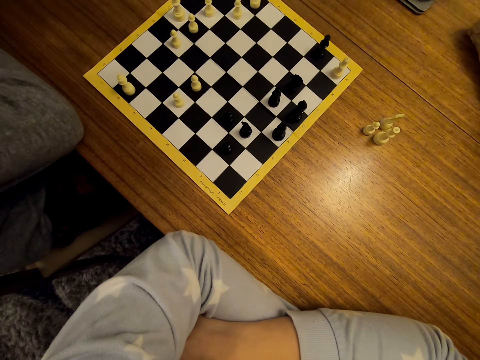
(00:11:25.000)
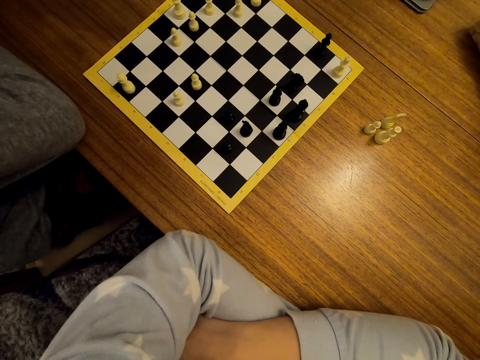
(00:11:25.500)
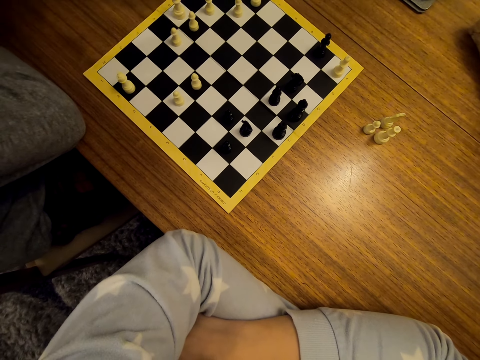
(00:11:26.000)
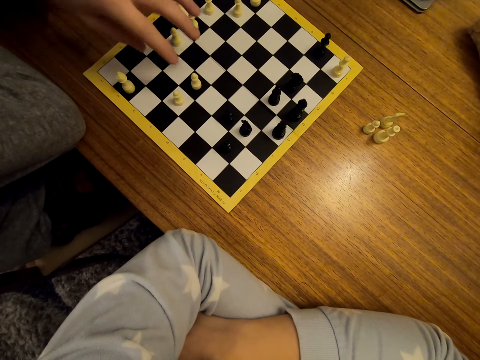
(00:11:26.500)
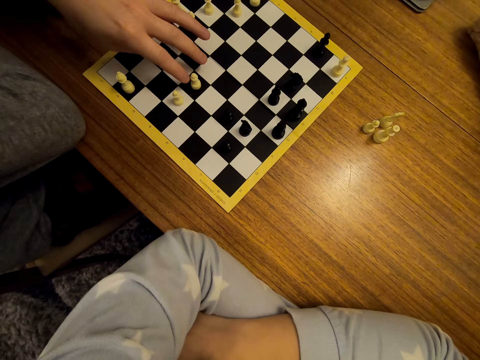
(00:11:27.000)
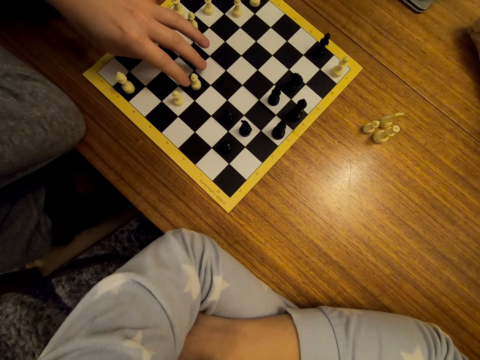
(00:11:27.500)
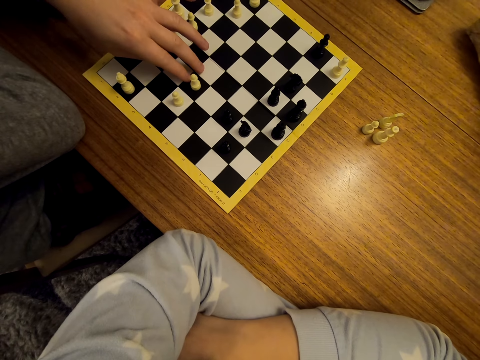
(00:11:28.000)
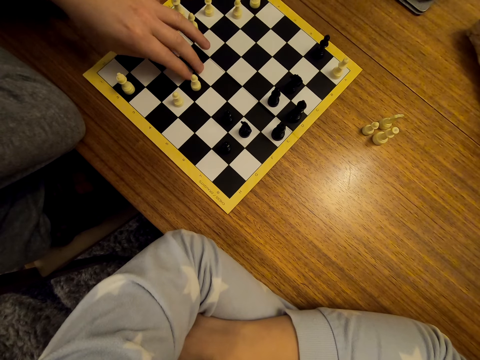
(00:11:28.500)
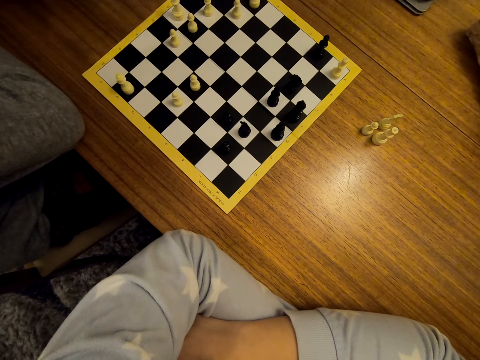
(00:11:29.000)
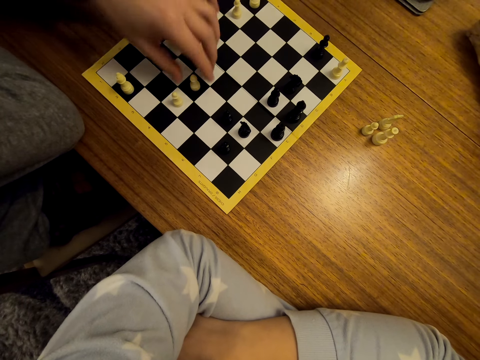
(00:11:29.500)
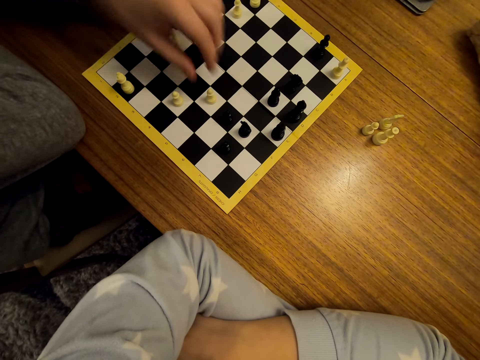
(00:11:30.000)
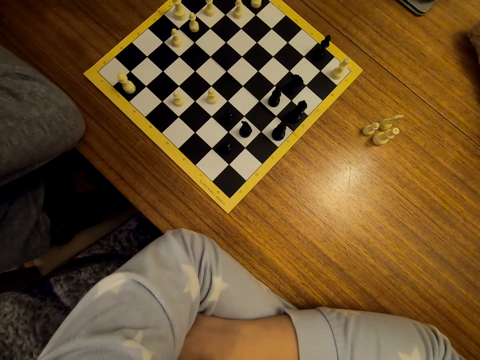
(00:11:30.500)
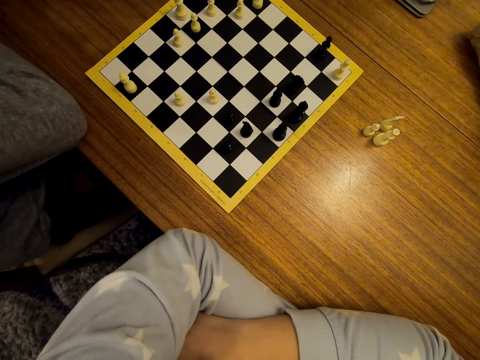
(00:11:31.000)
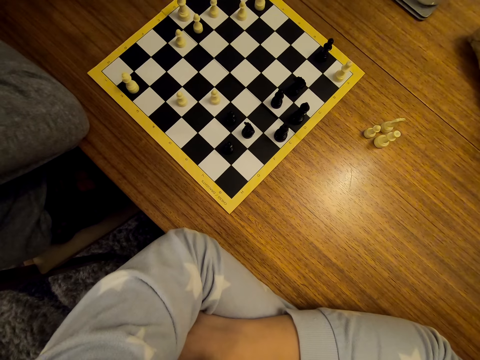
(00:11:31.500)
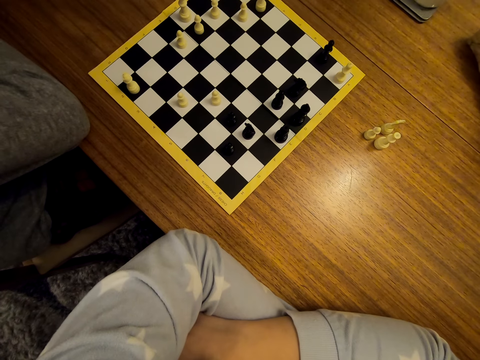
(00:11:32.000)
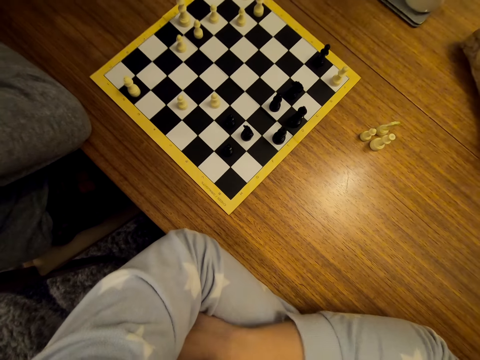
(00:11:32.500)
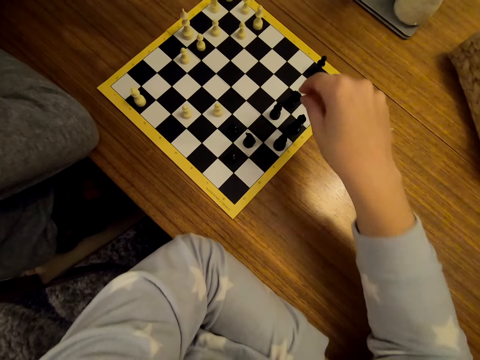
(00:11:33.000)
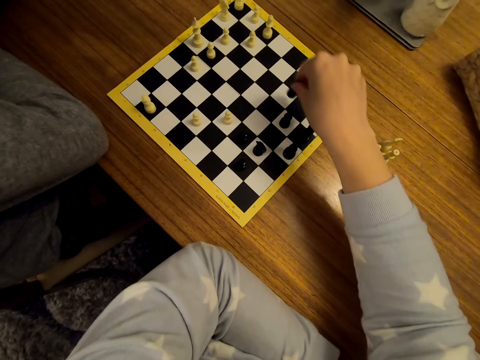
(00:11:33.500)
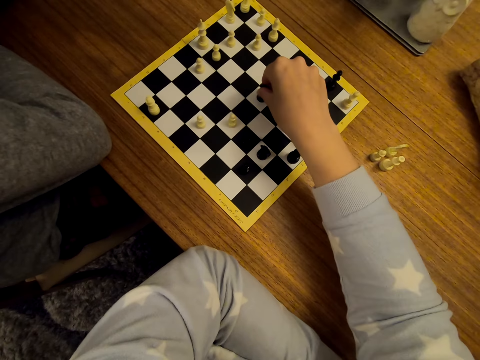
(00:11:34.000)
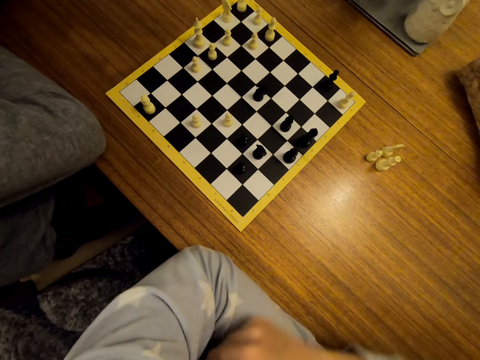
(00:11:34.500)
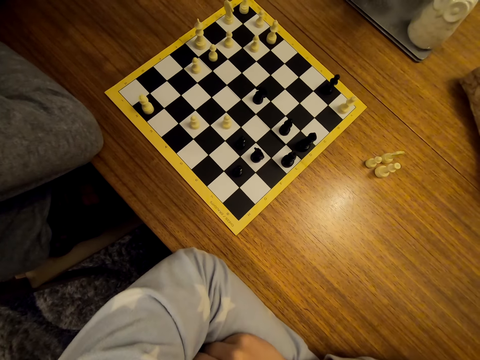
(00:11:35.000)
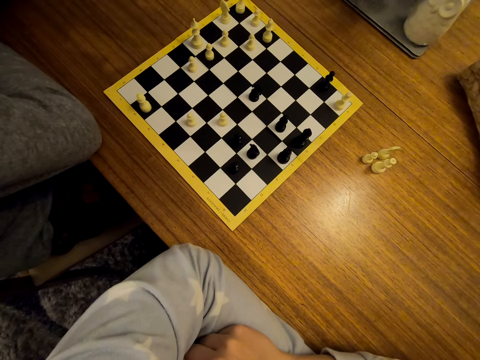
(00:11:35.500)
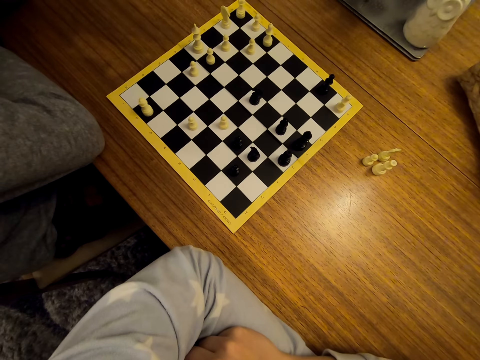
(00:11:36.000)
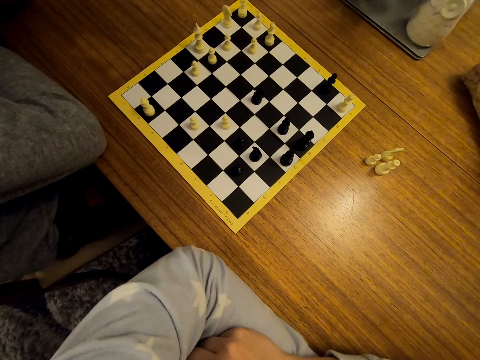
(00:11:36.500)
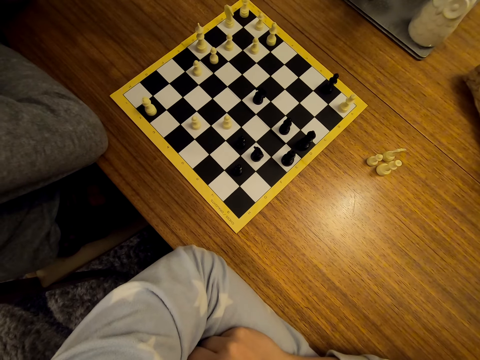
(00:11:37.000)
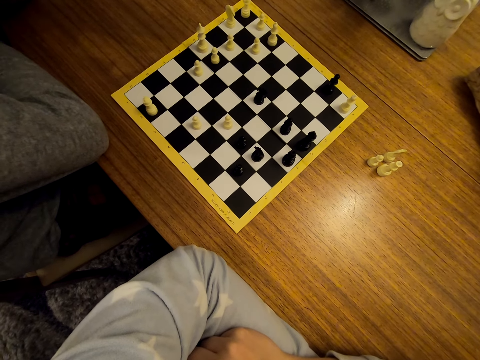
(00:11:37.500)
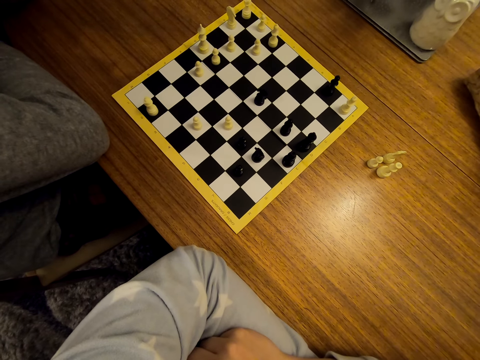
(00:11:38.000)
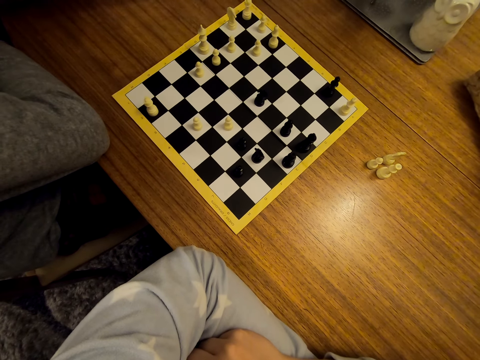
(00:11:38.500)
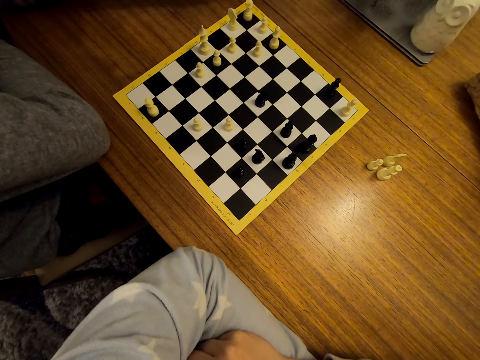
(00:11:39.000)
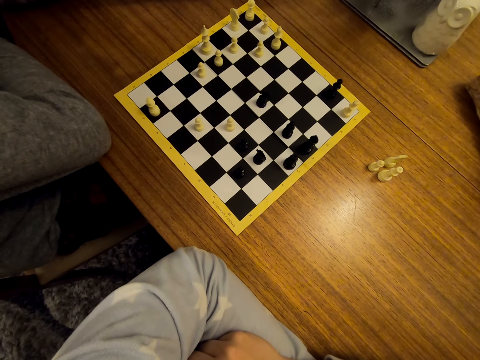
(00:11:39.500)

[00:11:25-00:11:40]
A man moves a pawn on the chess board. The camera wearer moves the pawn on the chess board. They unhand the pawn.

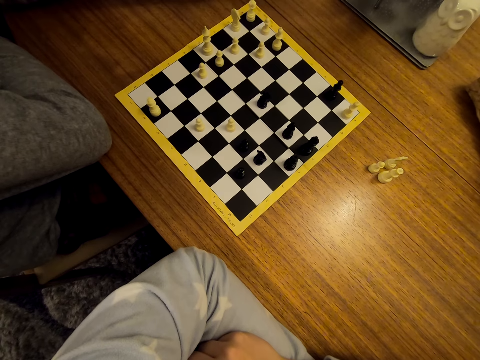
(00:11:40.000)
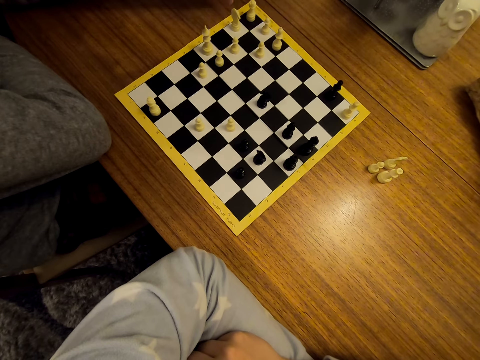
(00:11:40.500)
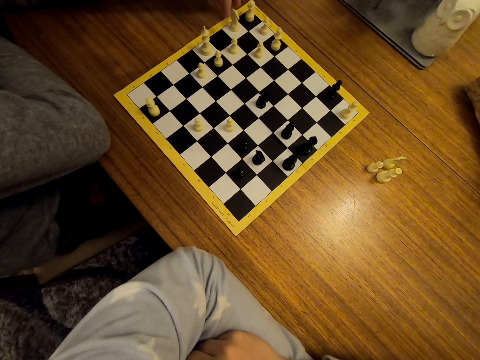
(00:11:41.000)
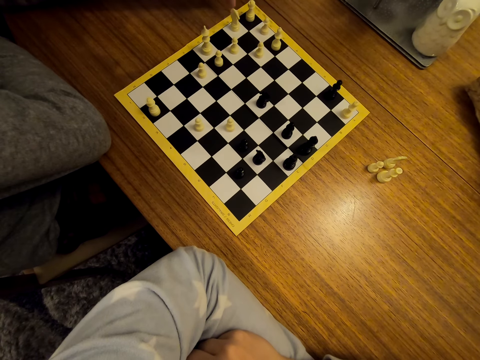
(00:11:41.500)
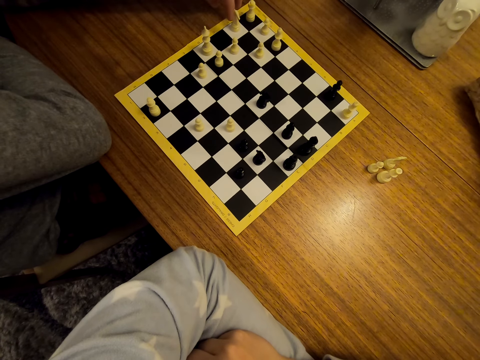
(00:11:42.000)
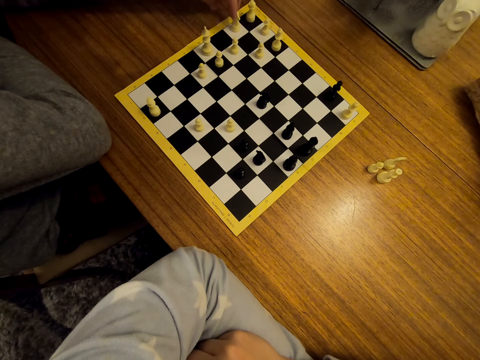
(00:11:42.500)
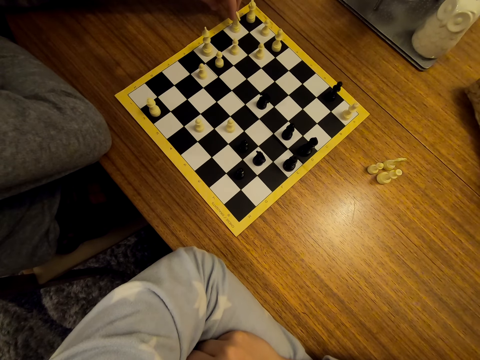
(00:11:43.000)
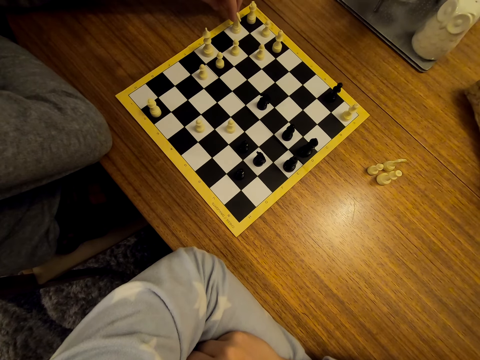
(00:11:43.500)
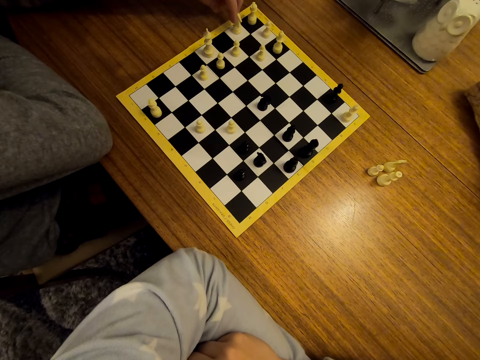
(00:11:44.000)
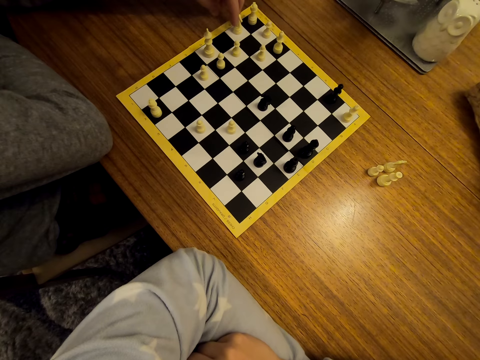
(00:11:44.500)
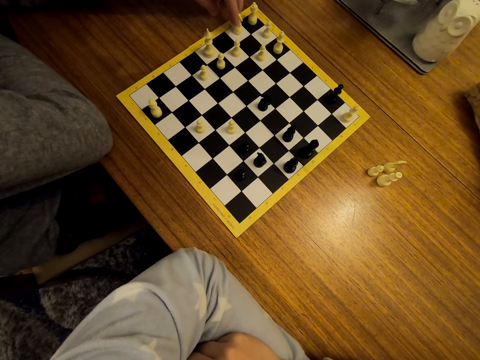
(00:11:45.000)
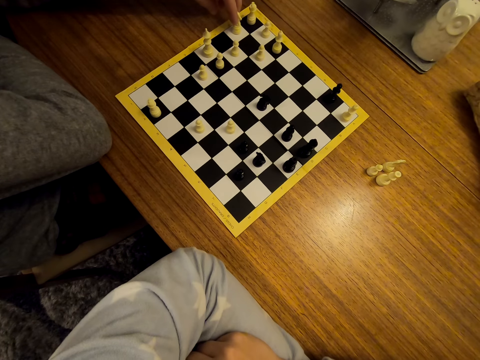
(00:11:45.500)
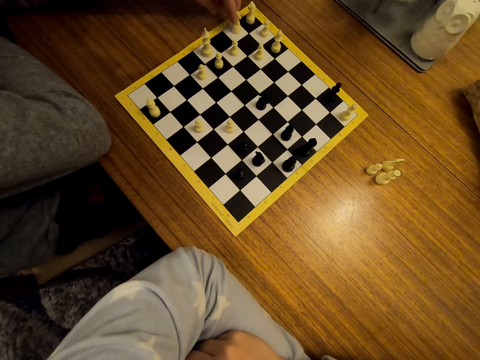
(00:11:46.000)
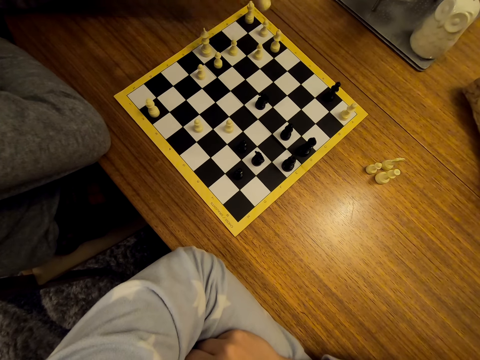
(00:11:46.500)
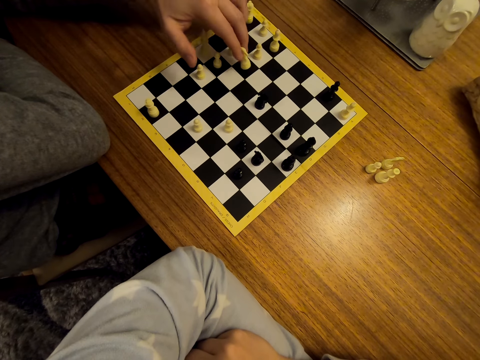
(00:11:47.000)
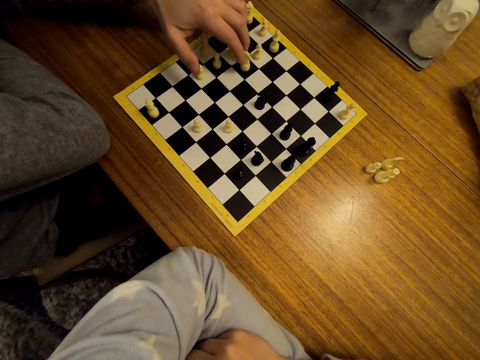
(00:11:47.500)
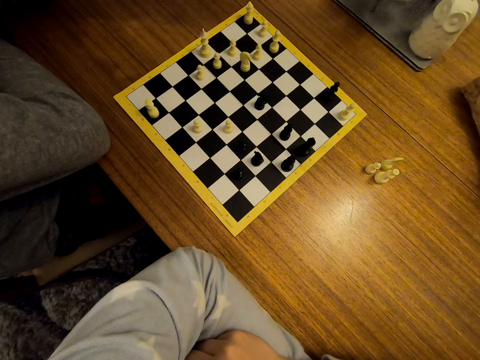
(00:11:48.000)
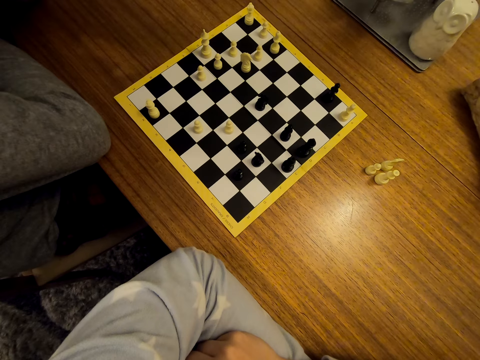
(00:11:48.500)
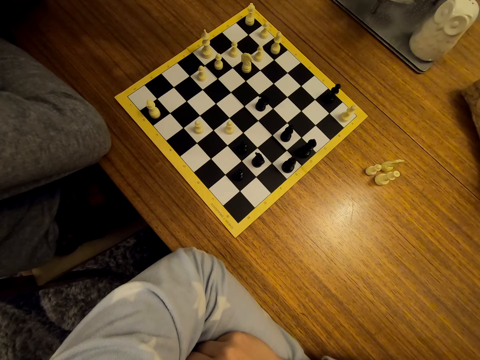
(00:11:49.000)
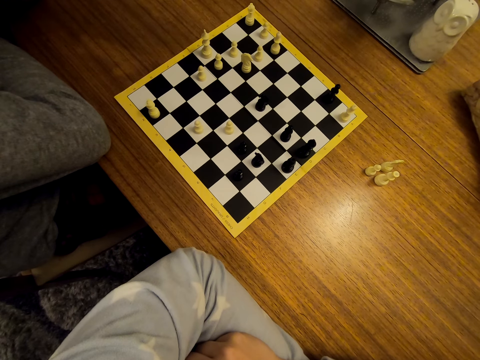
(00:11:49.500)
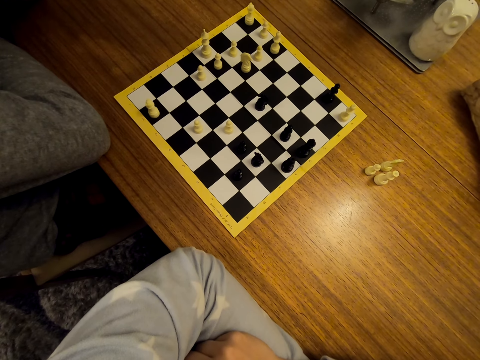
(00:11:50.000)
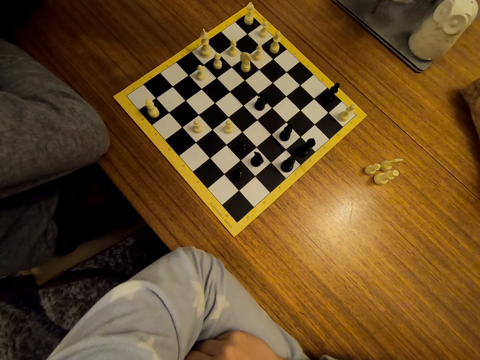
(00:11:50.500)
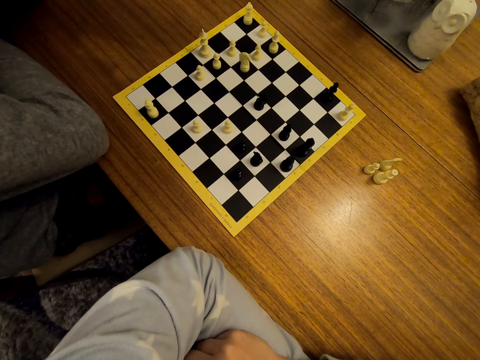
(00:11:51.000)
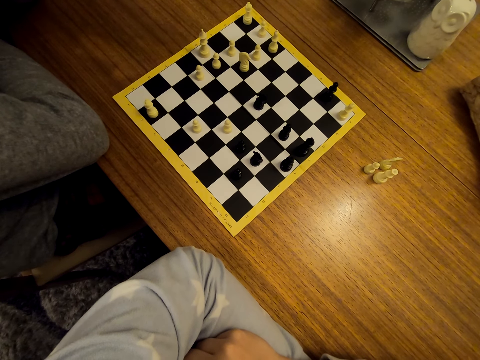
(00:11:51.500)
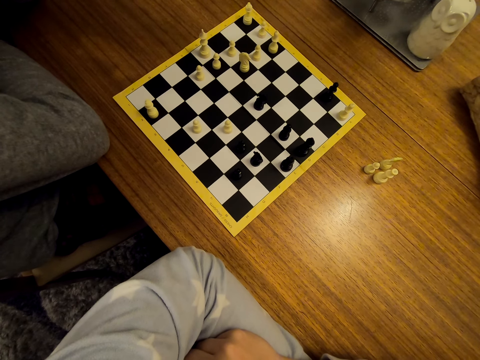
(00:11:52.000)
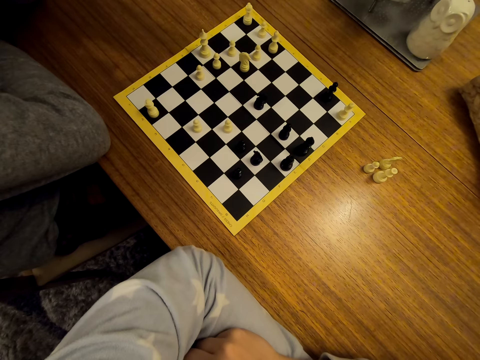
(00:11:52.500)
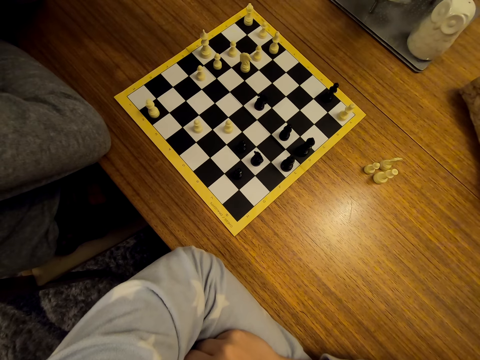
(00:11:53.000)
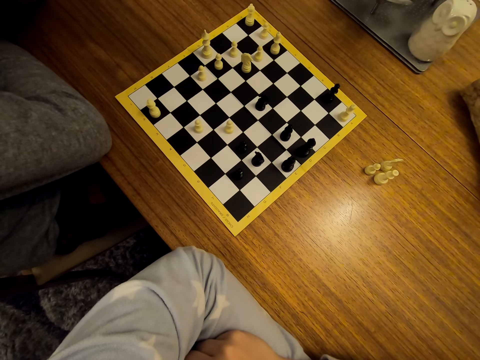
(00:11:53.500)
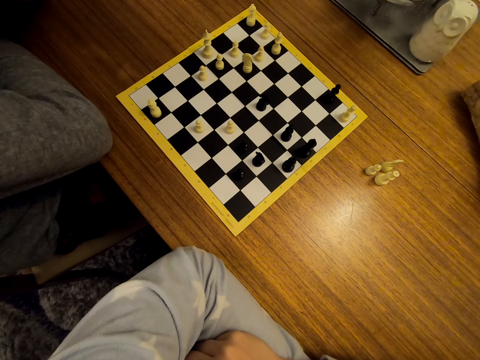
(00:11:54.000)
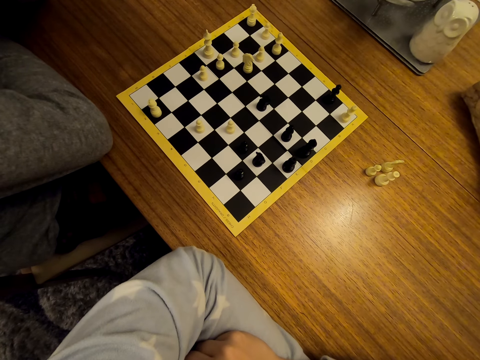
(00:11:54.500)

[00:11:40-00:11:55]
A man moves a pawn on the chess board and unhands the pawn.
